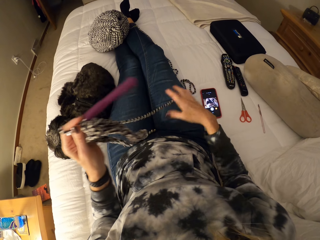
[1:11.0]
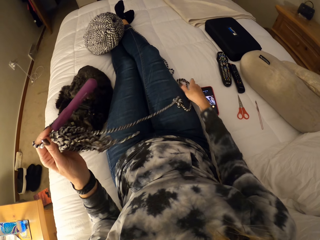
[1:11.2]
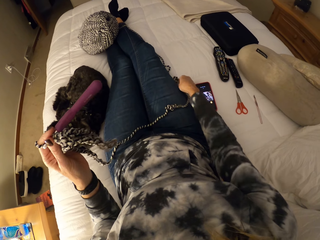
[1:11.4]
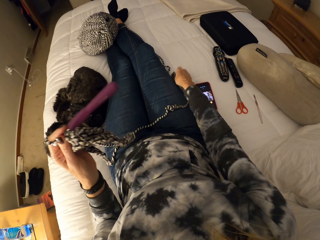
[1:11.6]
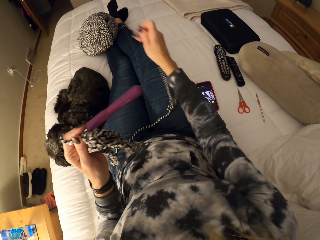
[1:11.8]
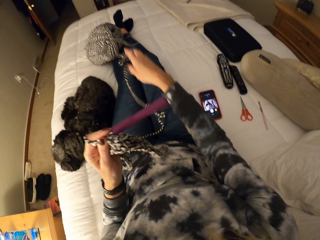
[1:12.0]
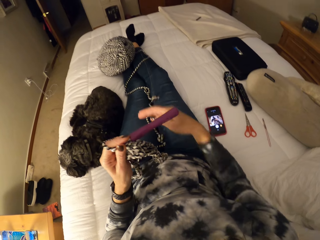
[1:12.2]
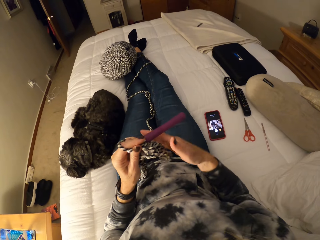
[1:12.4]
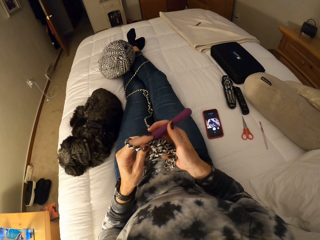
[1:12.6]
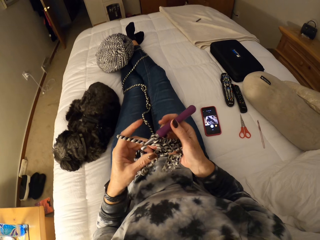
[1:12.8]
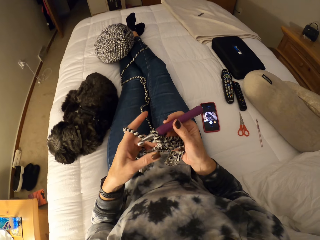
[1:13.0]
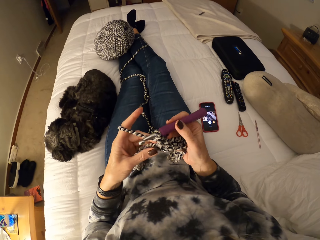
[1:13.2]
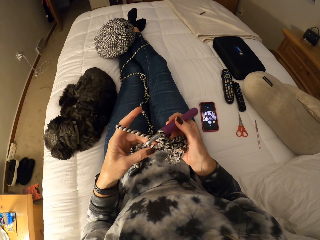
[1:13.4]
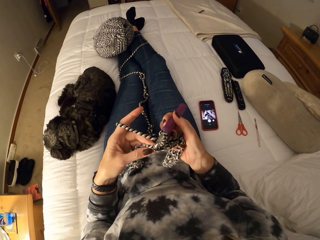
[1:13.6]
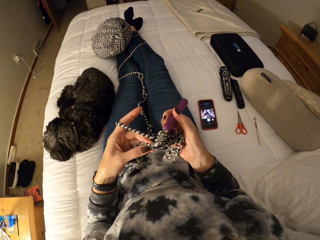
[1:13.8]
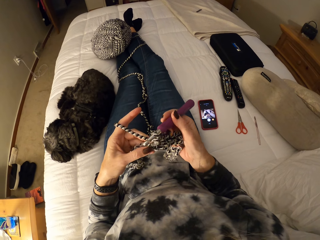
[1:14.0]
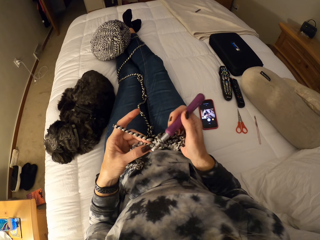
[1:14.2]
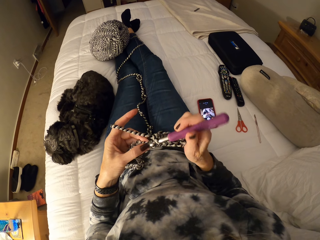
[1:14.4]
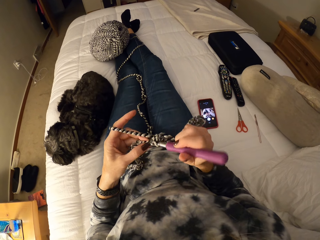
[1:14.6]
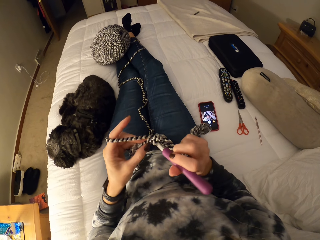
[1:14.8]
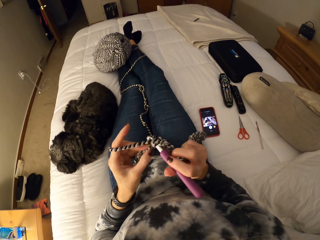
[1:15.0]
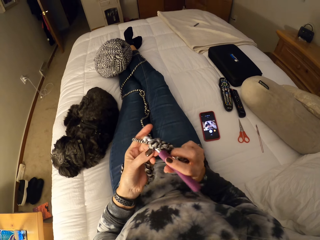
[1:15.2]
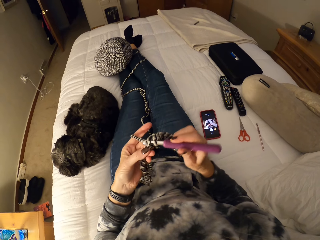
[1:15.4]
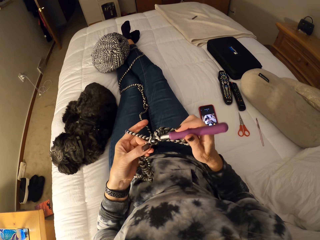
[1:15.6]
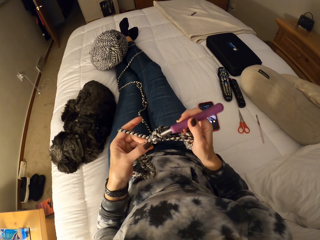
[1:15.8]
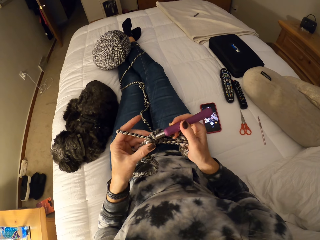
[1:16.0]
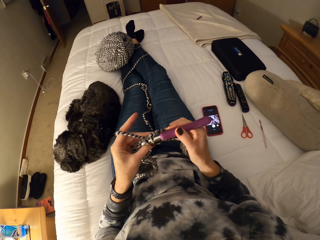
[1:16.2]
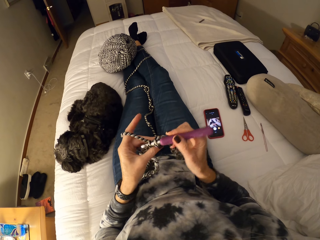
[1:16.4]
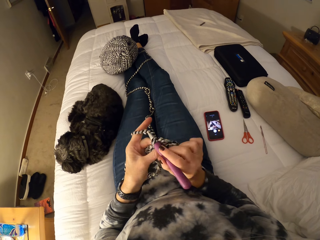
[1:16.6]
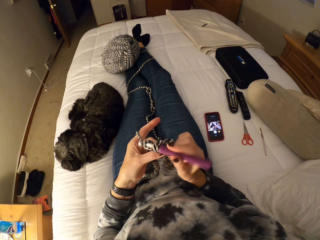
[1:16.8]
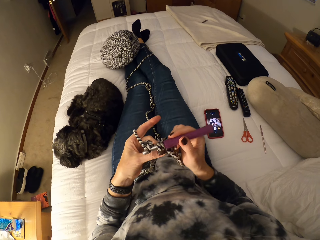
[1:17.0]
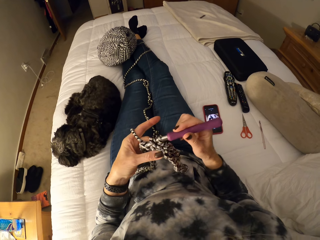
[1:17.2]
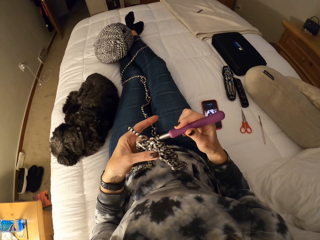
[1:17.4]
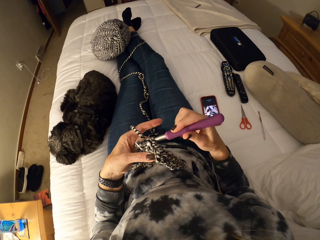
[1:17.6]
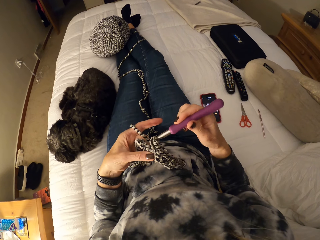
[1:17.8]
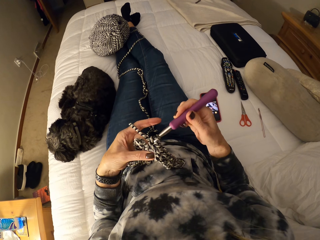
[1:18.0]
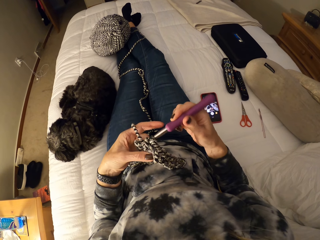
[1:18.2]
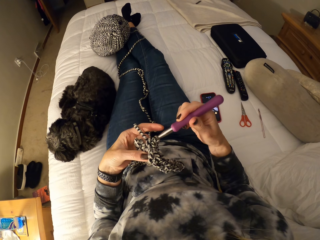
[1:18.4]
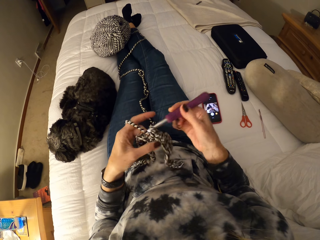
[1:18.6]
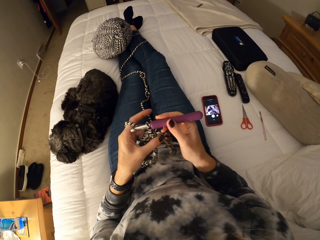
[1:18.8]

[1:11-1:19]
The camera wearer knits with the yarn and crochet hook.

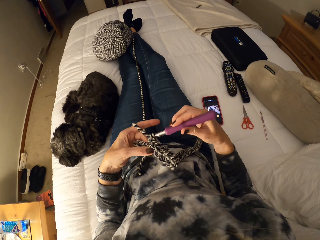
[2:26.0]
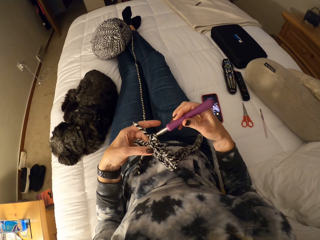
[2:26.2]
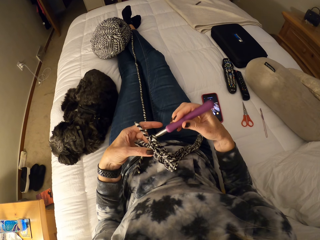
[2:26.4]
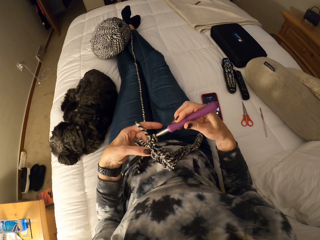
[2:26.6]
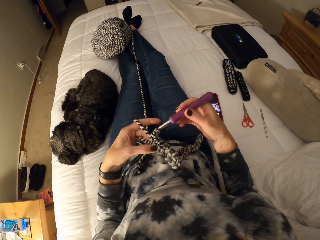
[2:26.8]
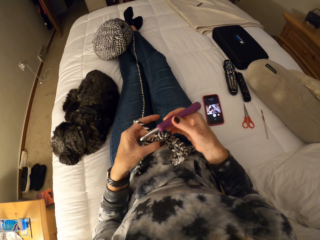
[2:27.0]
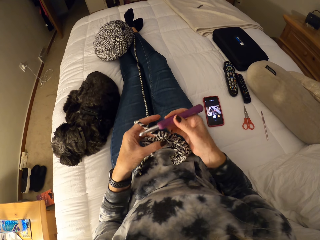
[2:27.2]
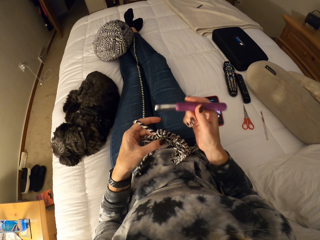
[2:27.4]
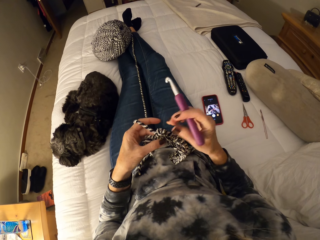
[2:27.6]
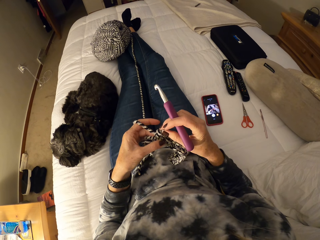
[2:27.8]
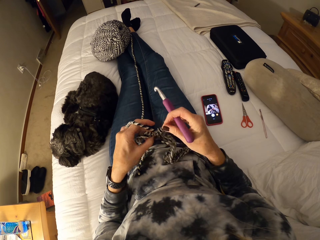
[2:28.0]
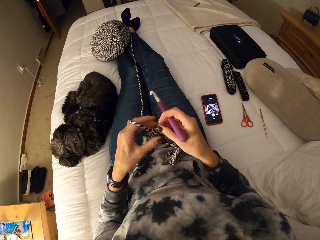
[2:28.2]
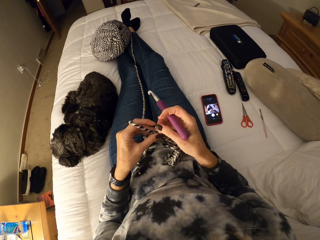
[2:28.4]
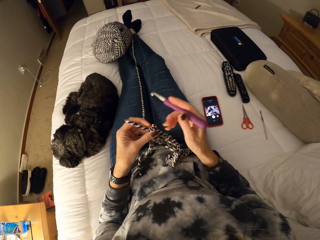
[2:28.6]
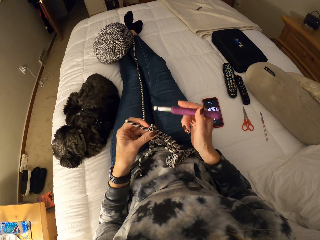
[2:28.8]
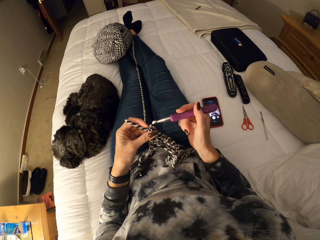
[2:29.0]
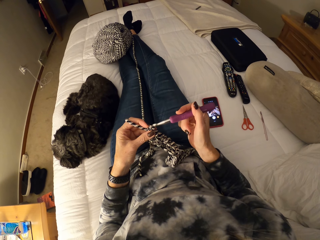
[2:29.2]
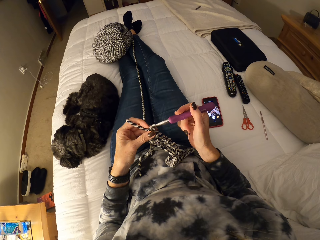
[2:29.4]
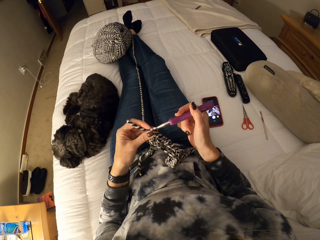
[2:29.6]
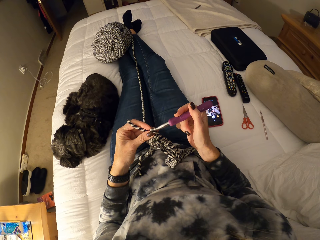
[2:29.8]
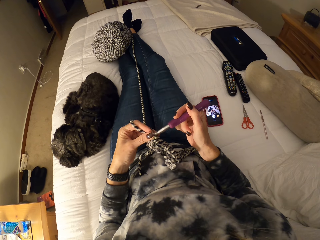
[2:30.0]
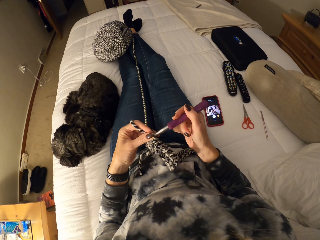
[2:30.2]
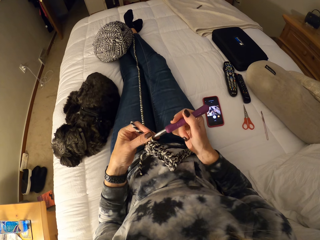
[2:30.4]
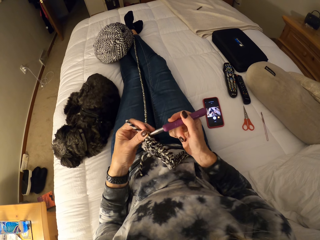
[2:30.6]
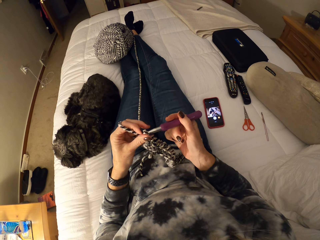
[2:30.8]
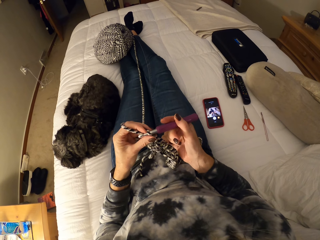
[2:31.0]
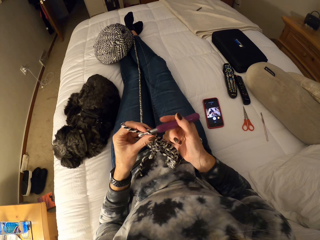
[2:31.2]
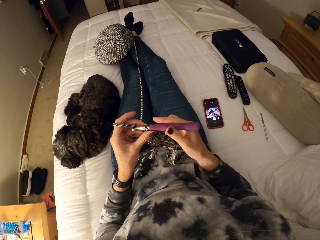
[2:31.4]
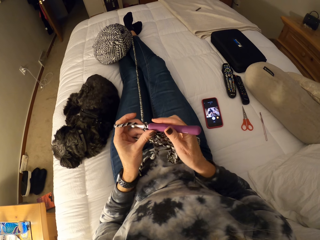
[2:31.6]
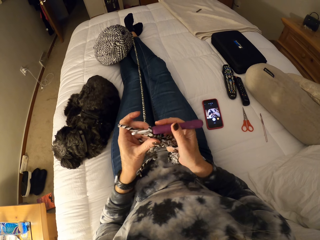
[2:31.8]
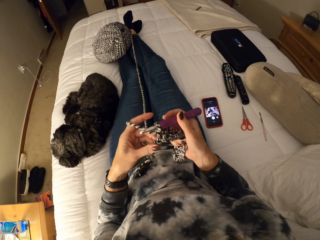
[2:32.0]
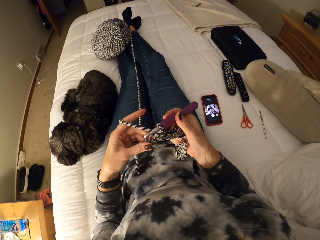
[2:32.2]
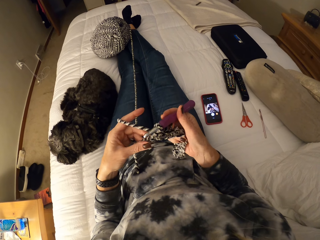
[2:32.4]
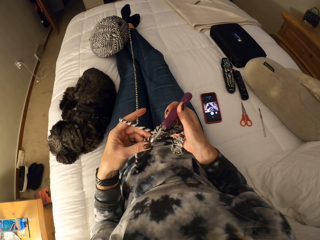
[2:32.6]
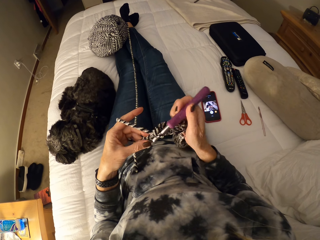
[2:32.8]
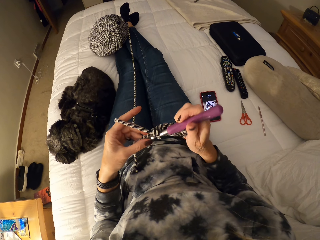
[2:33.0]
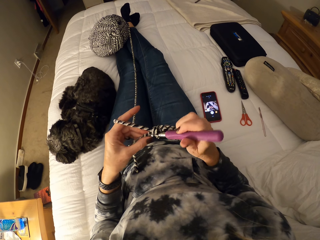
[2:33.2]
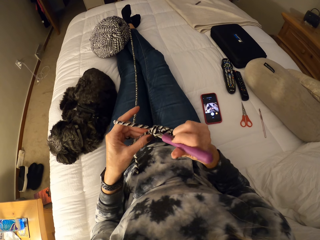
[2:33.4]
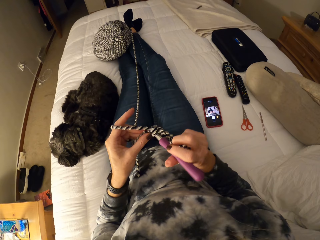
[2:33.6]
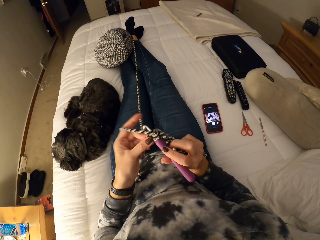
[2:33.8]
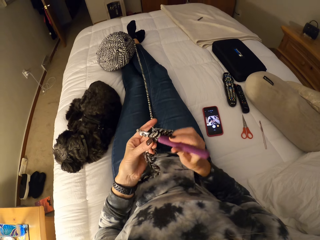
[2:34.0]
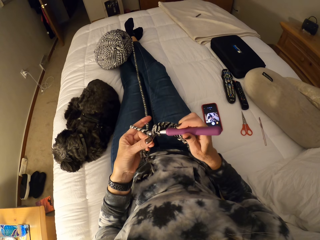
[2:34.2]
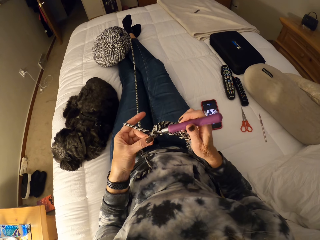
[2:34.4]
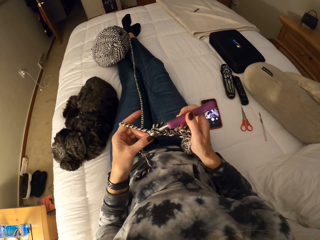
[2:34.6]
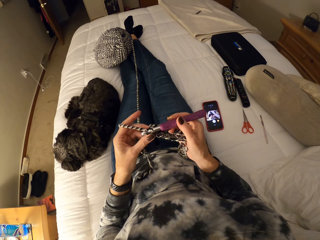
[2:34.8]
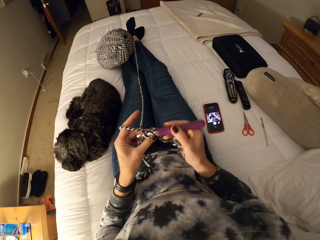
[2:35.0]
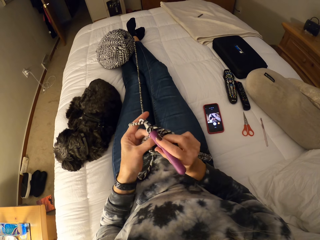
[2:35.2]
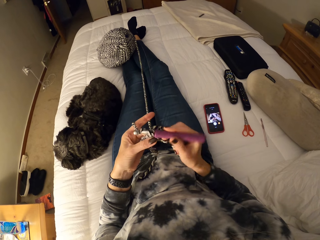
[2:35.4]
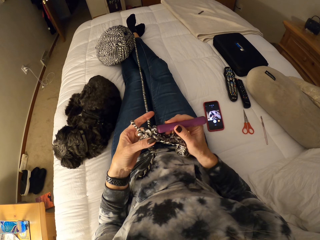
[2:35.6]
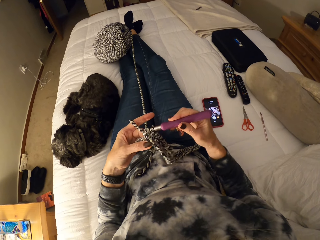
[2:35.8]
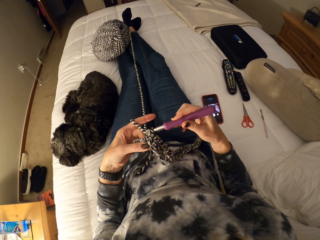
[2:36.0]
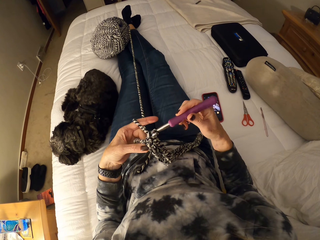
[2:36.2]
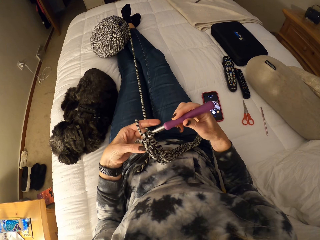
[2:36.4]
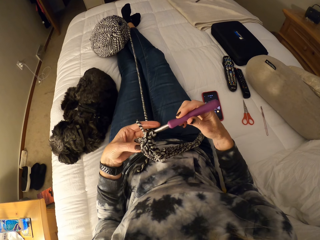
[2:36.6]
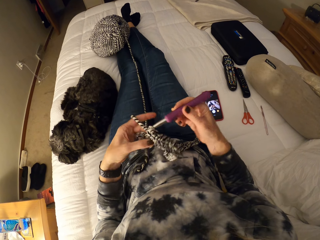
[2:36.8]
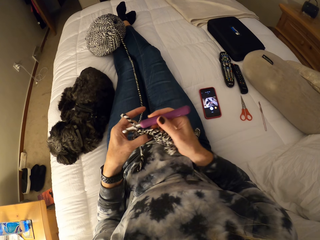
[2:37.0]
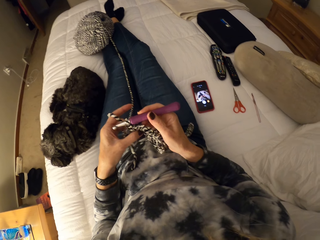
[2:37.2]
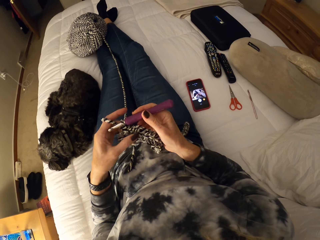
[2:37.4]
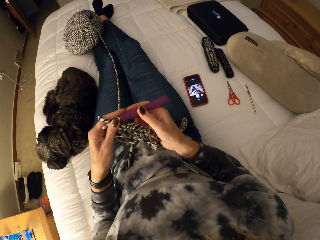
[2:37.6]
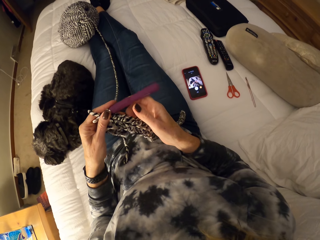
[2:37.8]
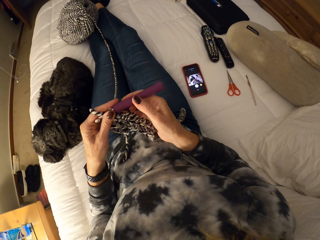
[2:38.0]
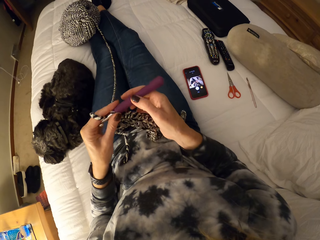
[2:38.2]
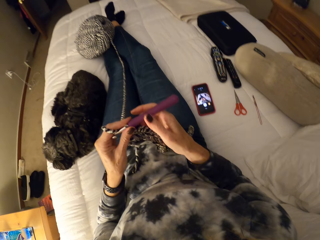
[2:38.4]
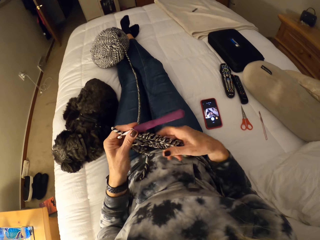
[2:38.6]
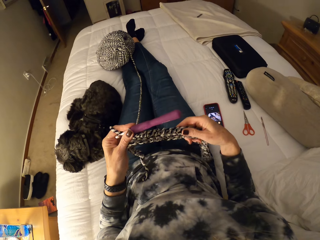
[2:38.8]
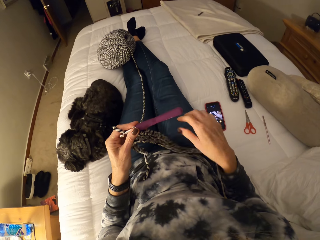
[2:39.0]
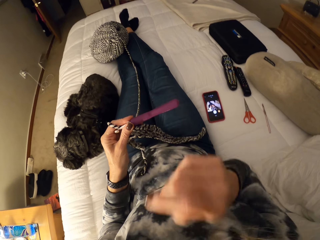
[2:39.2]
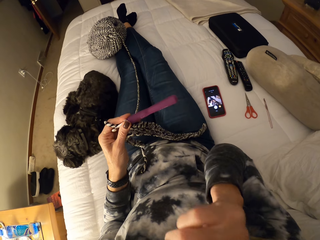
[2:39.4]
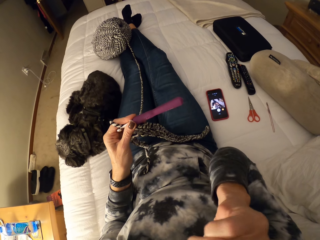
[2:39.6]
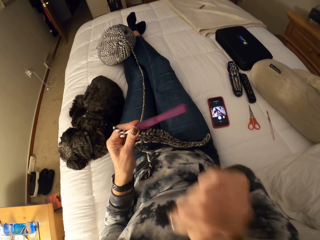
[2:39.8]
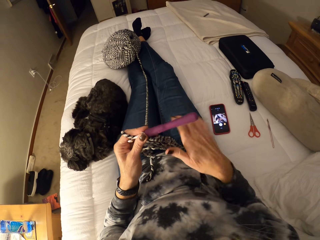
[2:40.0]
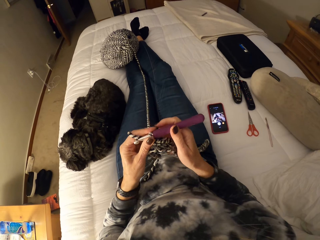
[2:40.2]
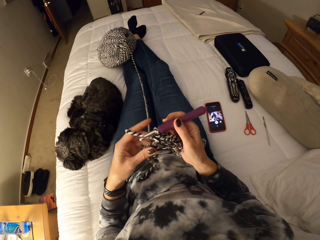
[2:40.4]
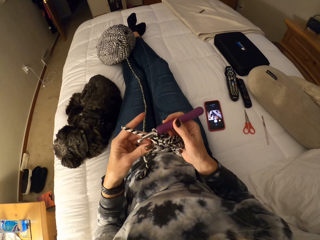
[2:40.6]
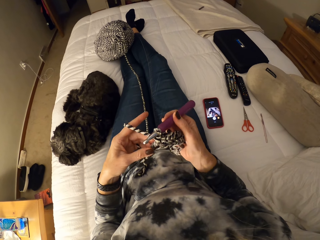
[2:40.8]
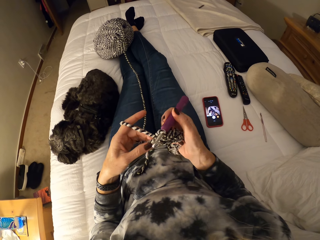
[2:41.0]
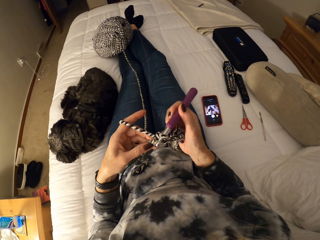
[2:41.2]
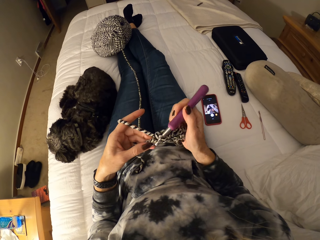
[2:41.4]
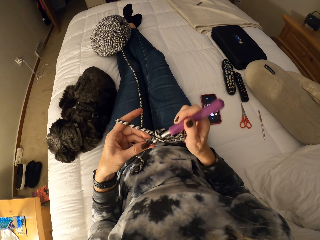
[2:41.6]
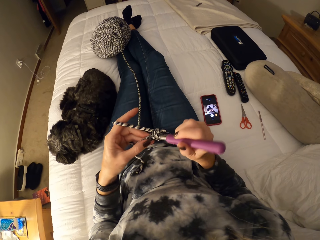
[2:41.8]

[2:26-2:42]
The camera wearer adjusts the crochet with her right hand. She adjusts the yarn. She knits with the yarn and crochet hook. She adjusts the crochet with her right hand. She stops knitting. She touches her body with her right hand. She knits with the yarn and crochet hook.
